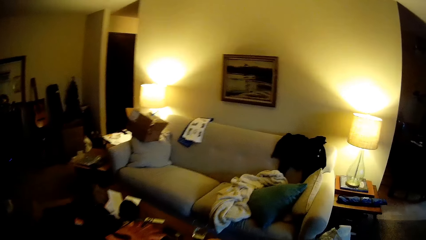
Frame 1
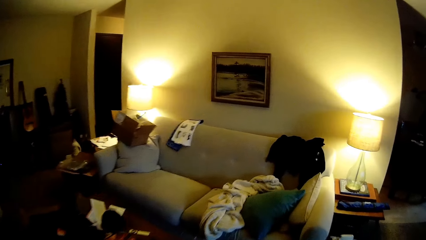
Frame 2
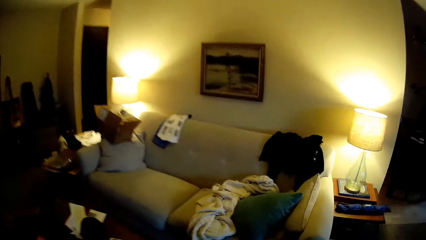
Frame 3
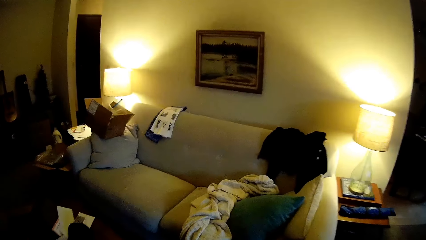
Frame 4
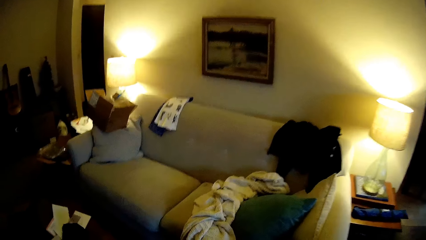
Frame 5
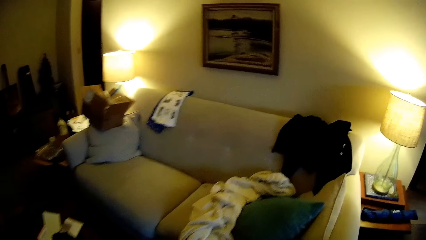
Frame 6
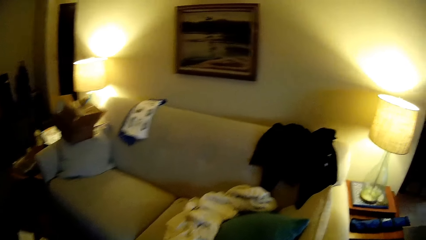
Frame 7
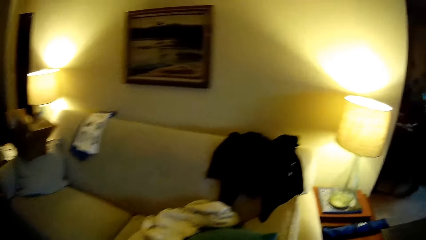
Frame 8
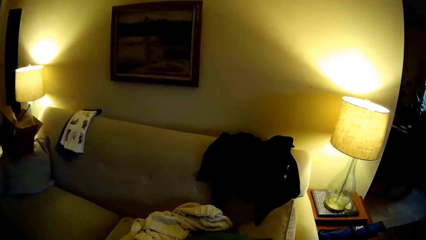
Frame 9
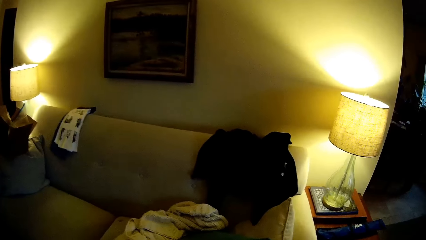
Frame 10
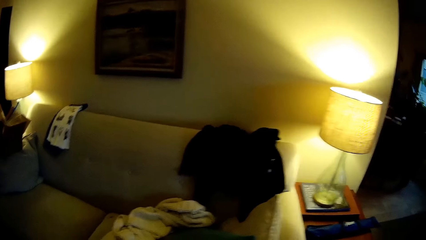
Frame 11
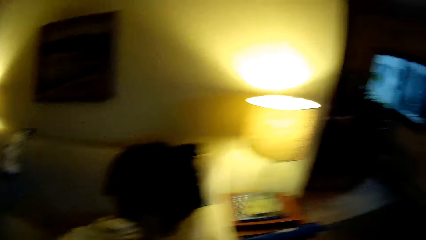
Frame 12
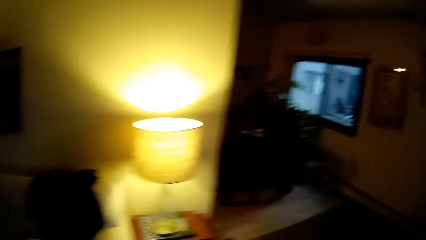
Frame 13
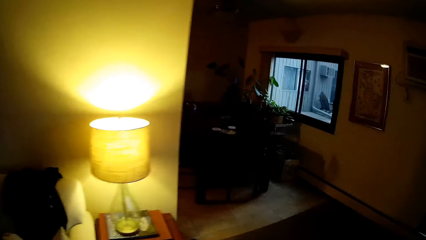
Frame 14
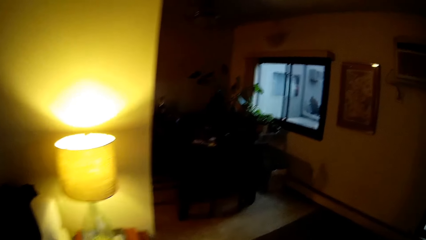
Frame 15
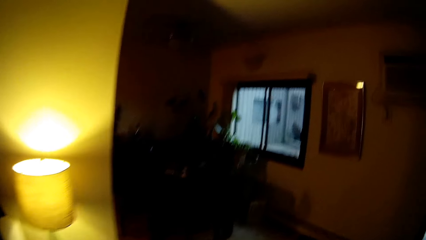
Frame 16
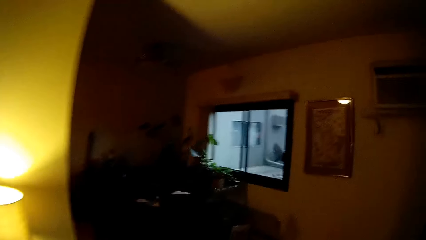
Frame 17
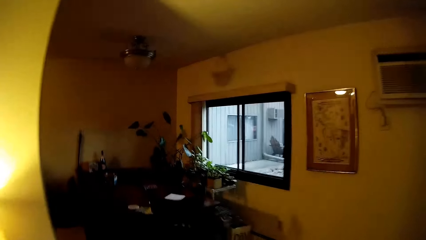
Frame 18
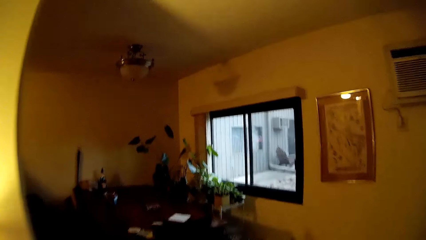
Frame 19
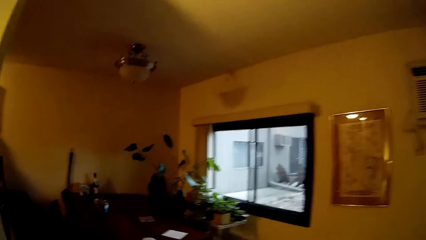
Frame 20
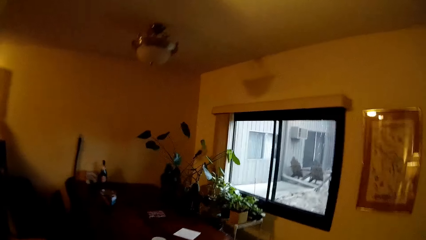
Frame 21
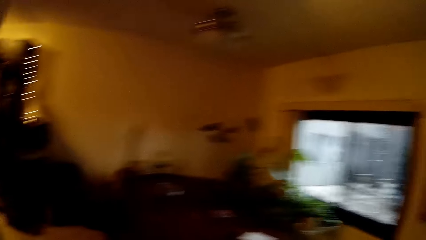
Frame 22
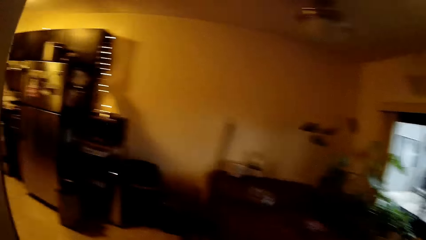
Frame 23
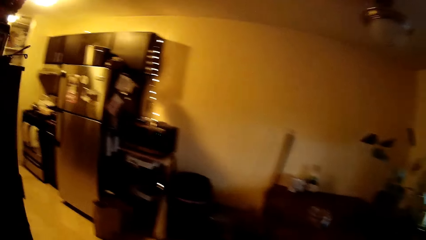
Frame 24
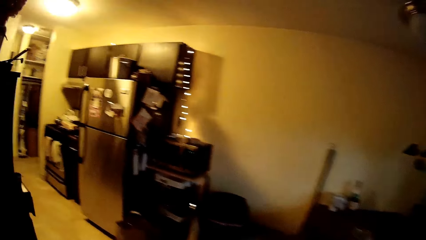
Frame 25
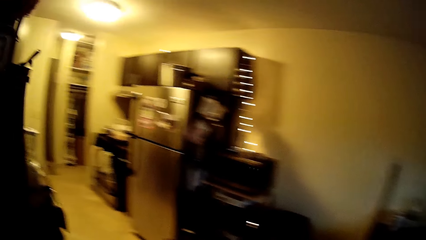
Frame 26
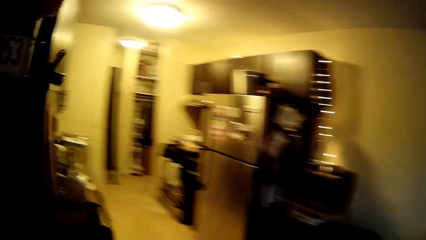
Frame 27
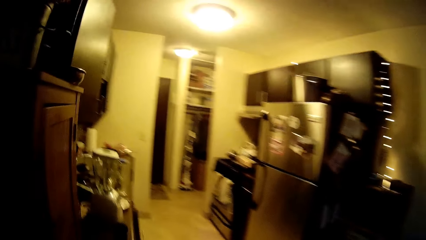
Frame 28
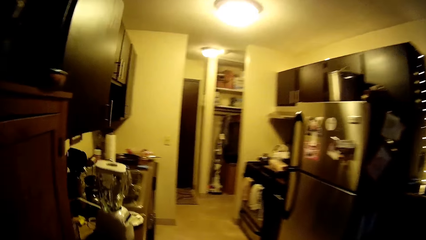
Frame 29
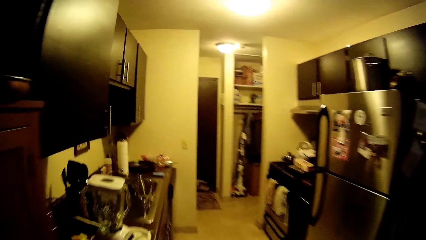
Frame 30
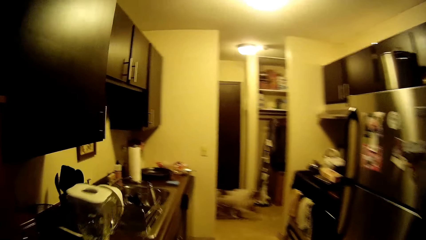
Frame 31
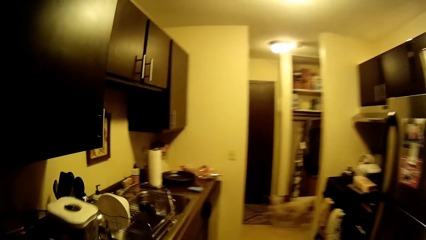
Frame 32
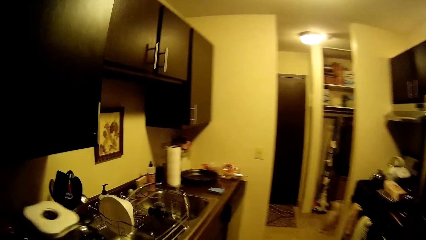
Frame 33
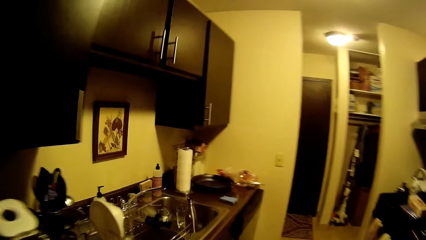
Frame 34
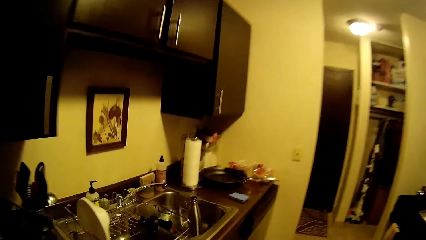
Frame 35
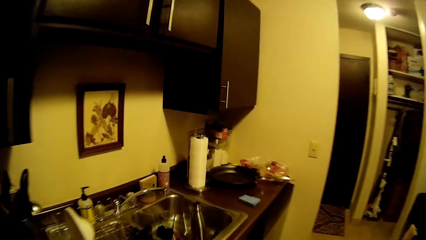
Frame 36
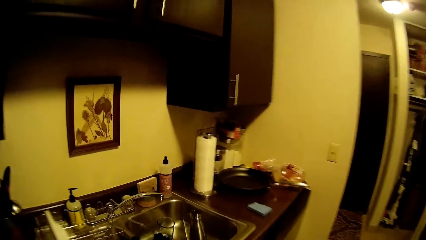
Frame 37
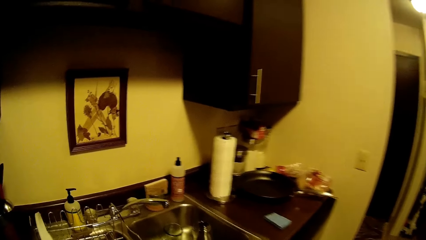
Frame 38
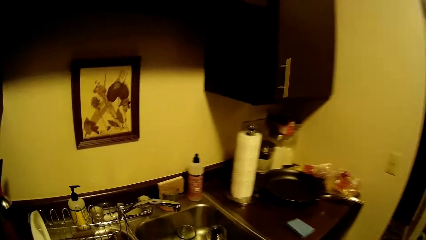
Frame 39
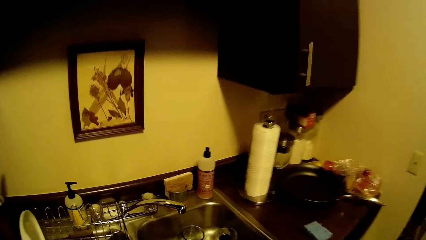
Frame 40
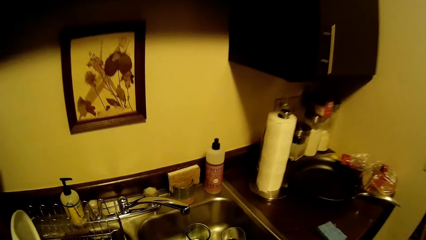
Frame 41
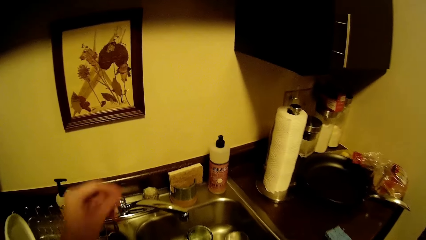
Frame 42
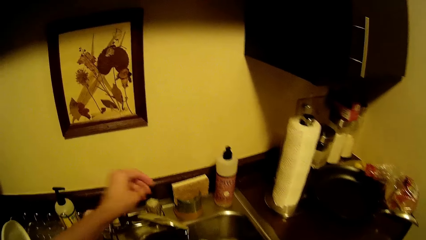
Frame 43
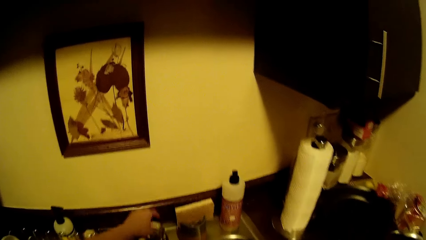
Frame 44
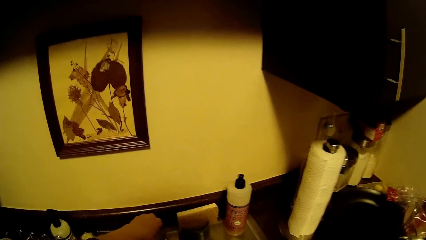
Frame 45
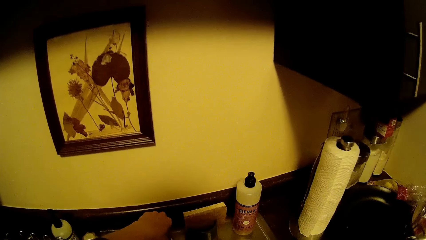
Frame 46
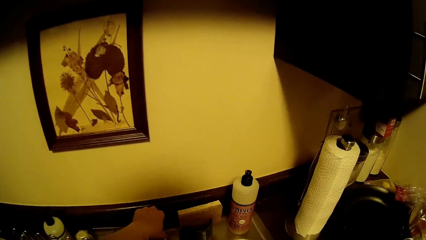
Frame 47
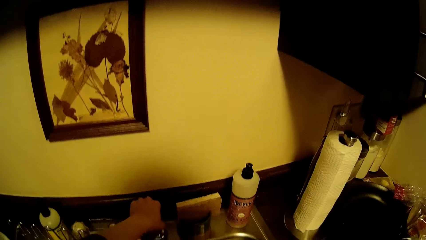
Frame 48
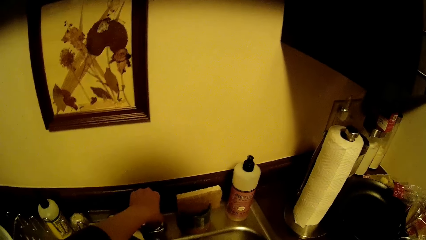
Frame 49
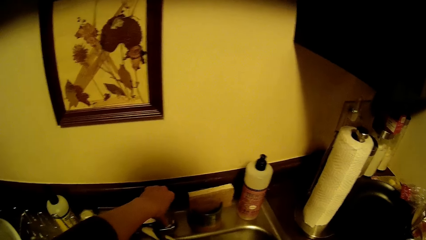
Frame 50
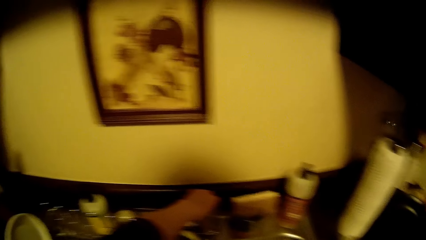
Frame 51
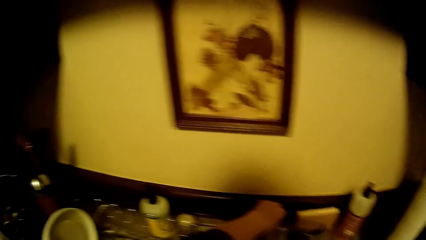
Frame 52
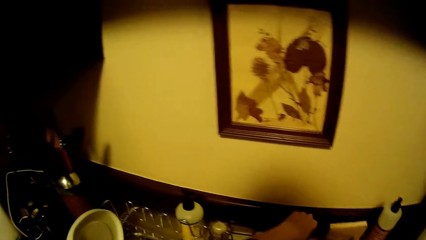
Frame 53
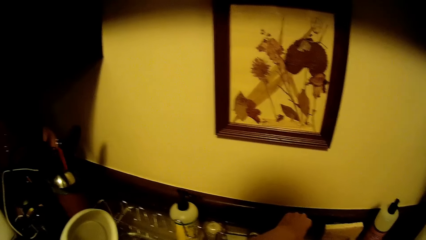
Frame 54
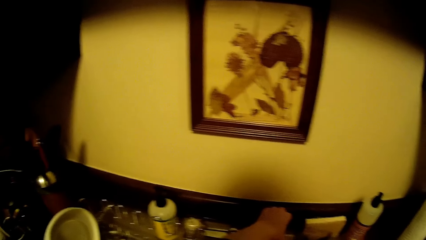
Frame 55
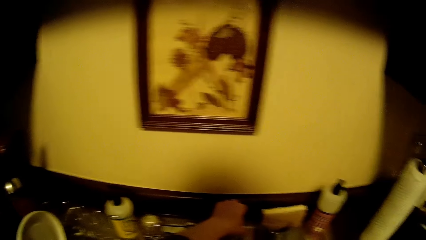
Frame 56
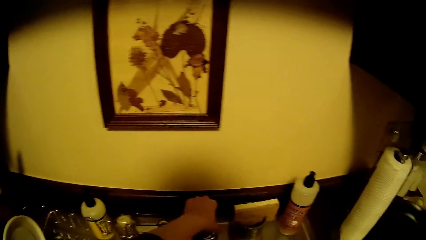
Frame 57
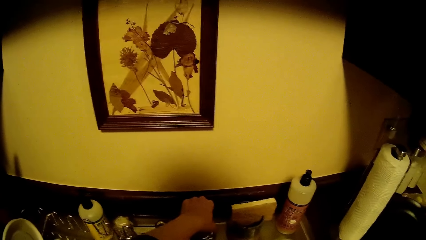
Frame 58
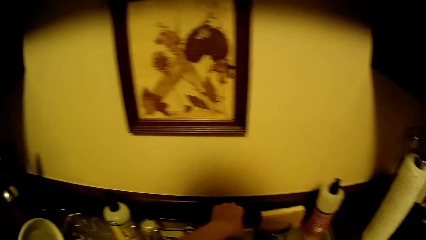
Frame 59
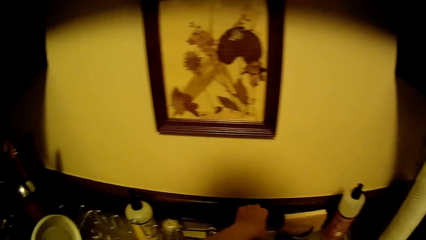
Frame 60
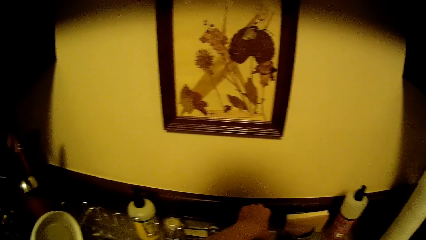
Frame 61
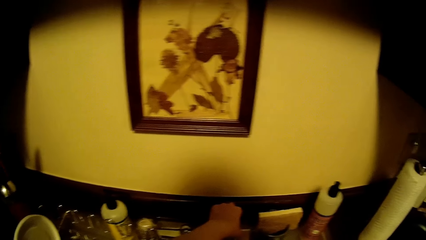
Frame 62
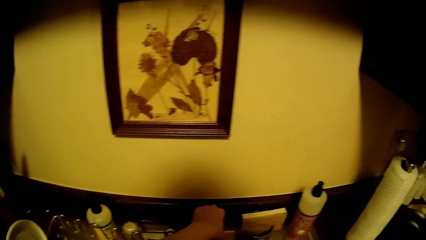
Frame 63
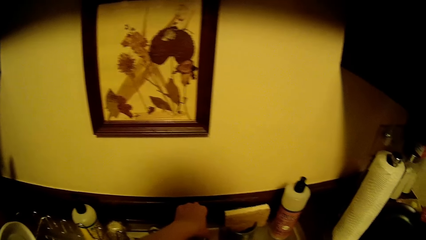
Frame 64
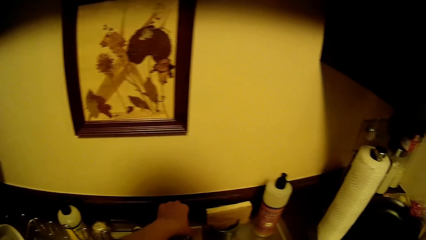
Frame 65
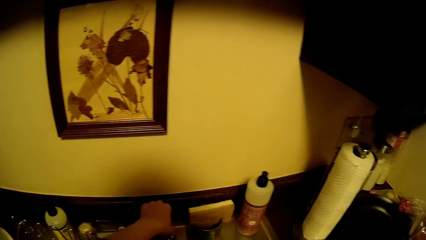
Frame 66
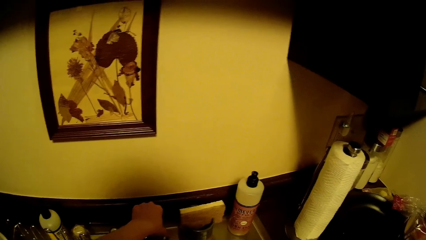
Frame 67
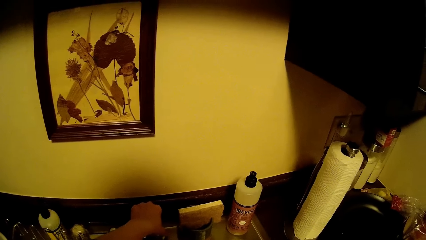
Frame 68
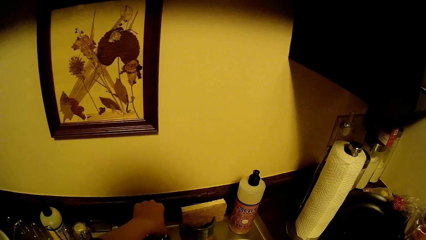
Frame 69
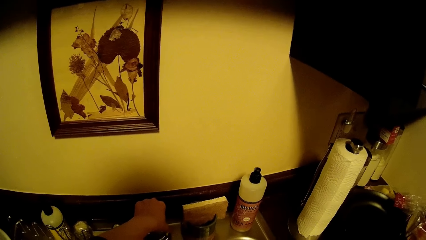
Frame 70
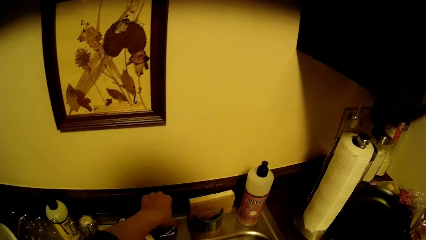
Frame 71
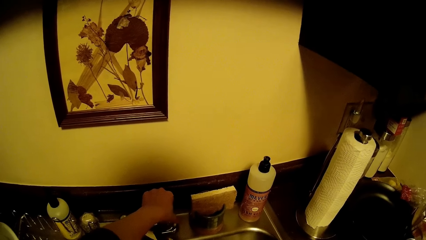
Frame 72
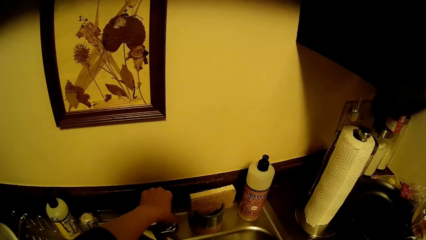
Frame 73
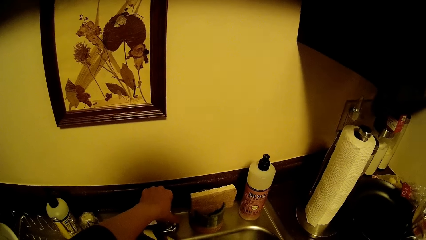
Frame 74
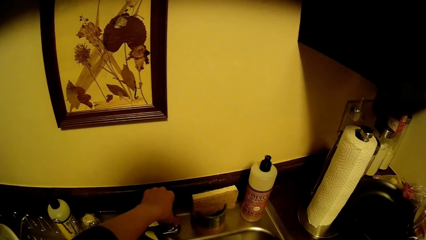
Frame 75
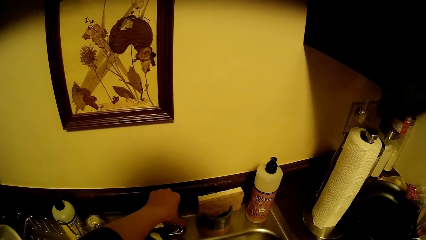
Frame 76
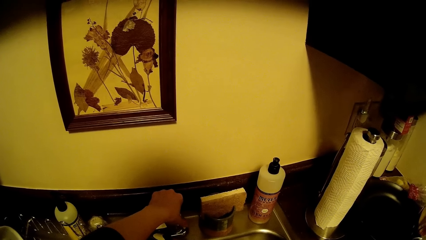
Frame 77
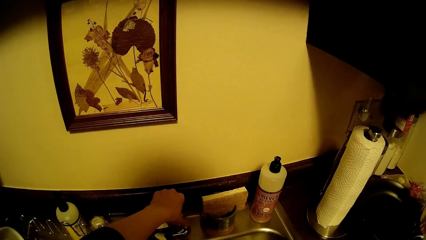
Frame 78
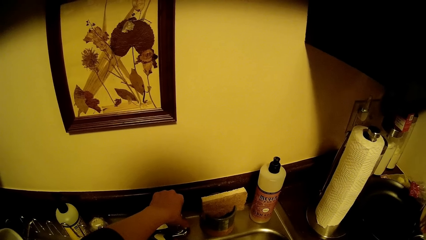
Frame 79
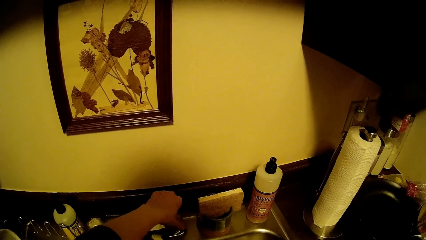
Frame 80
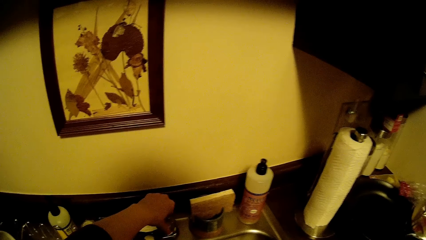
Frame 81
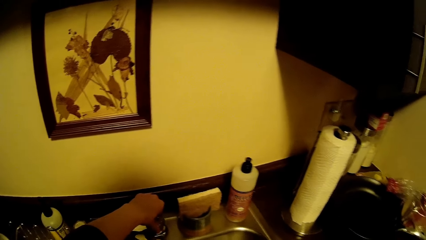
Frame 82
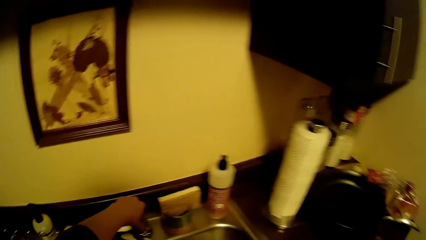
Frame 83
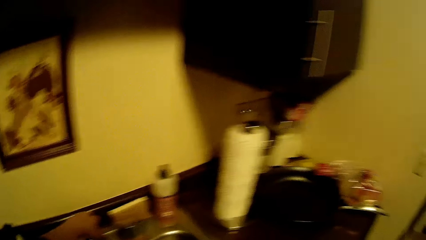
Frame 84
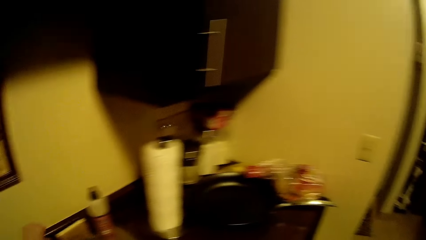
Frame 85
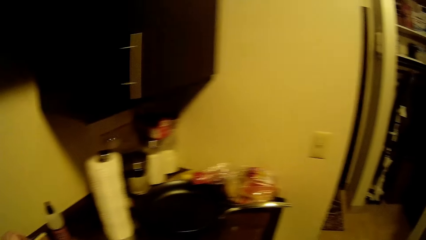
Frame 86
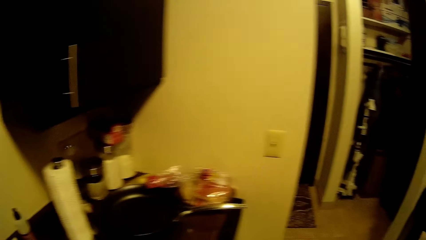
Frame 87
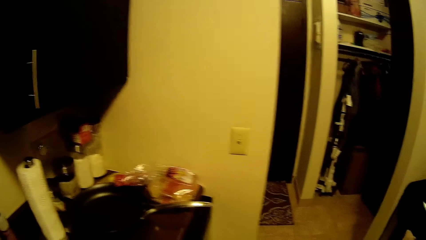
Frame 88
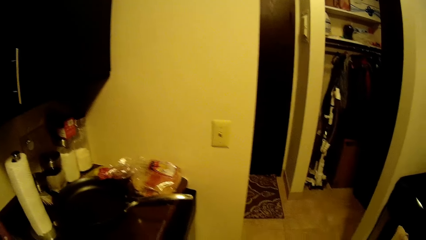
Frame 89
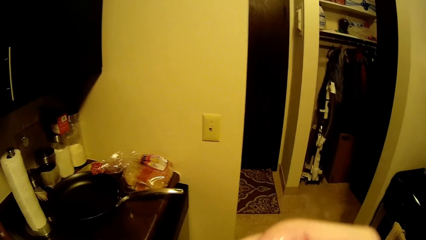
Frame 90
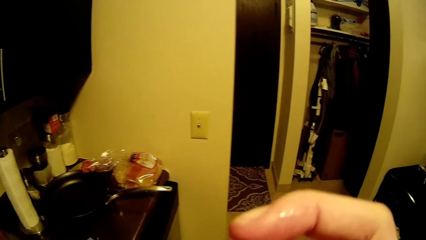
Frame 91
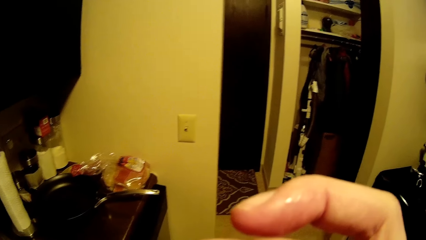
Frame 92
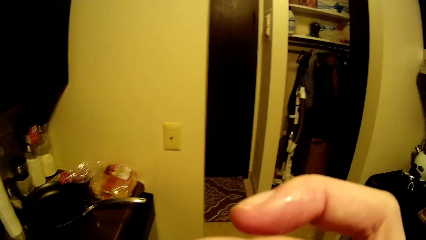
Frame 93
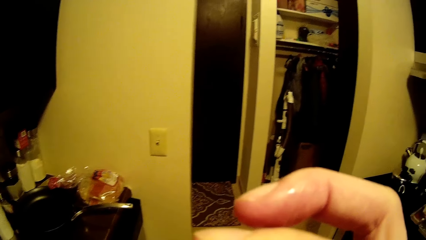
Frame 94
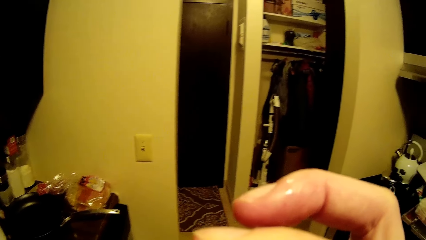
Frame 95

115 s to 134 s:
The camera wearer walks towards the kitchen. He turns on a tap with his left hand. He adjusts the tap.
